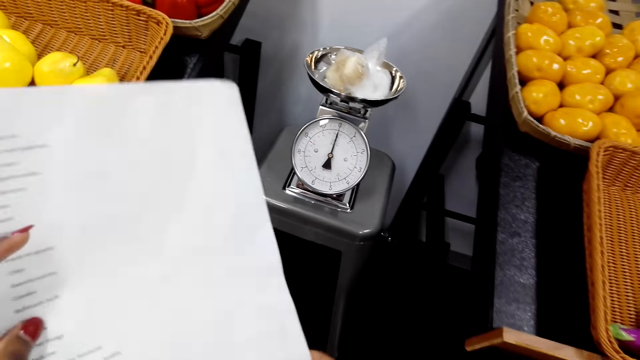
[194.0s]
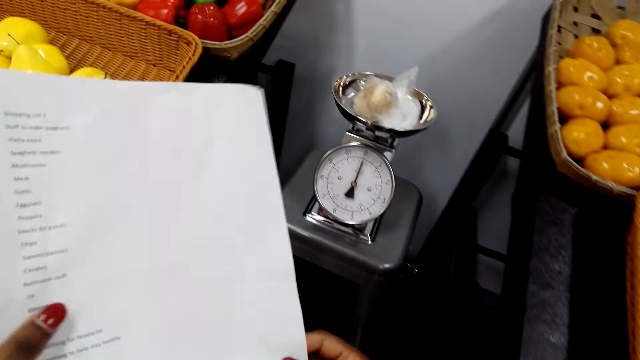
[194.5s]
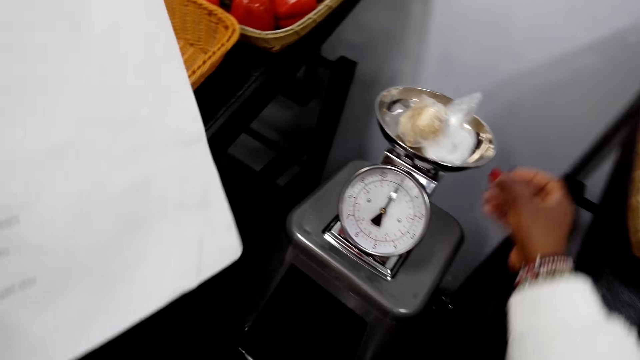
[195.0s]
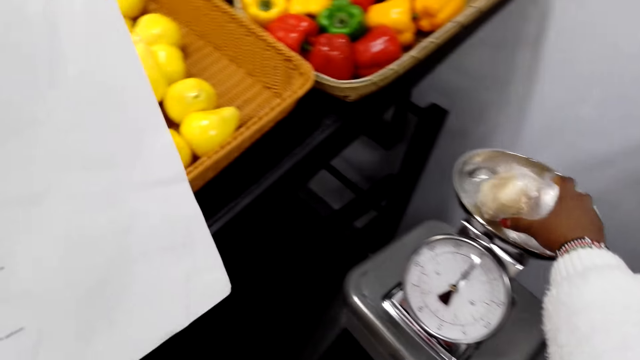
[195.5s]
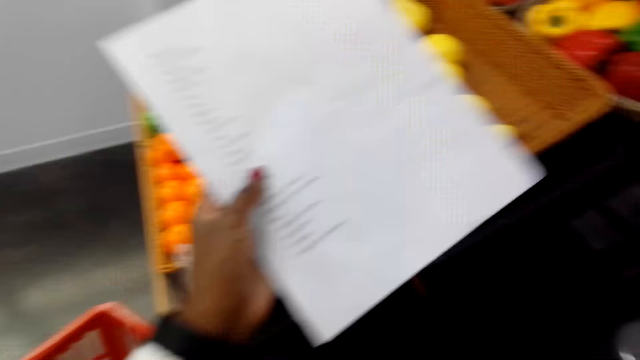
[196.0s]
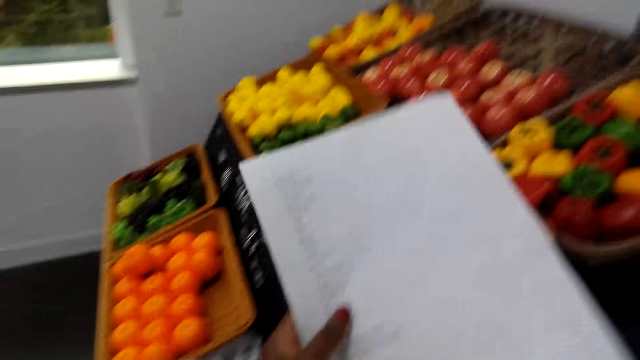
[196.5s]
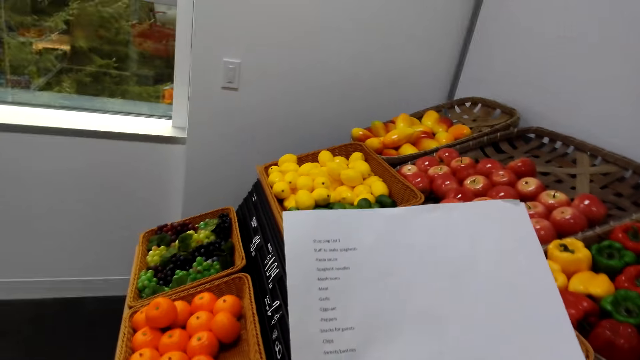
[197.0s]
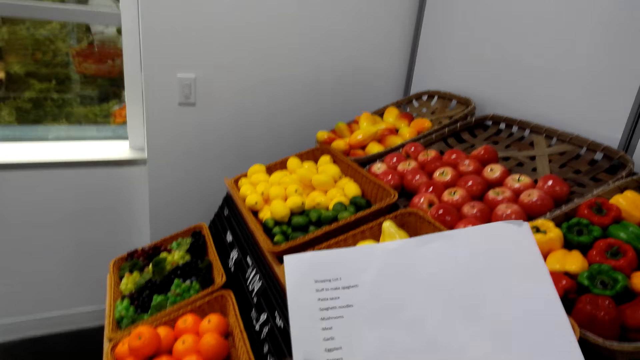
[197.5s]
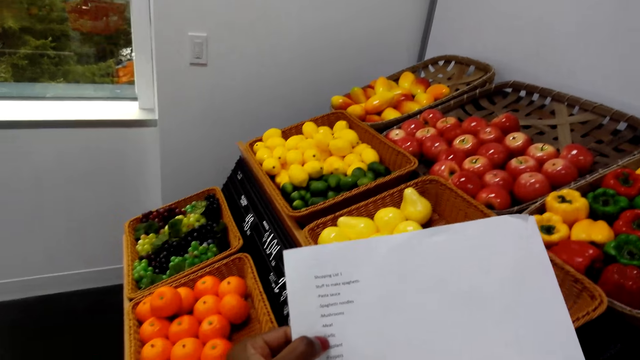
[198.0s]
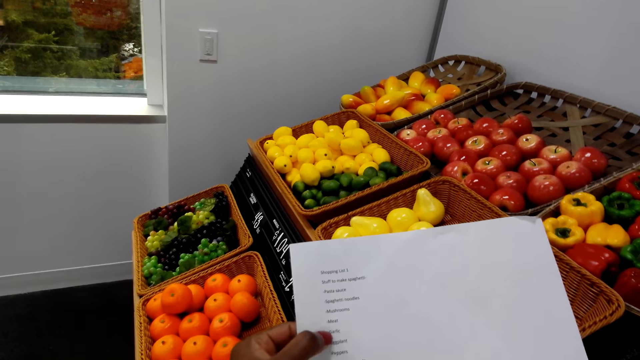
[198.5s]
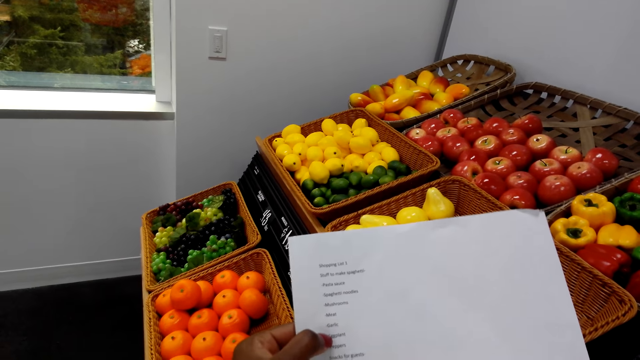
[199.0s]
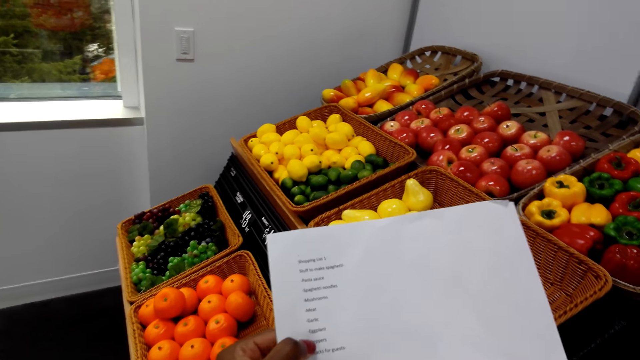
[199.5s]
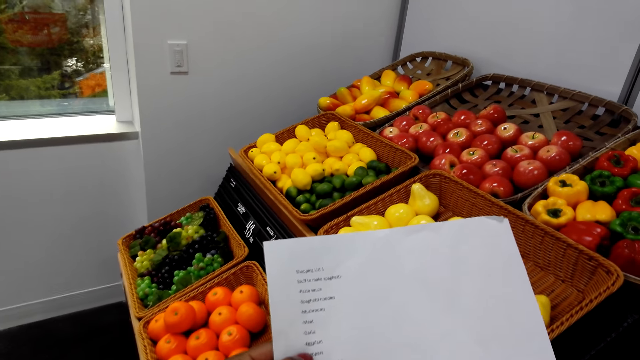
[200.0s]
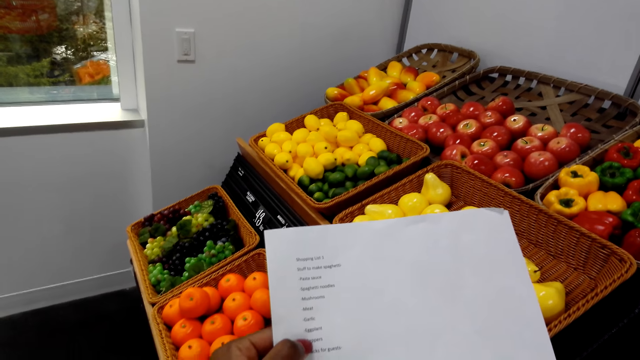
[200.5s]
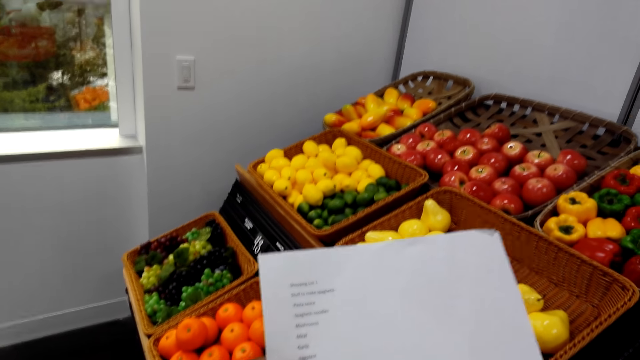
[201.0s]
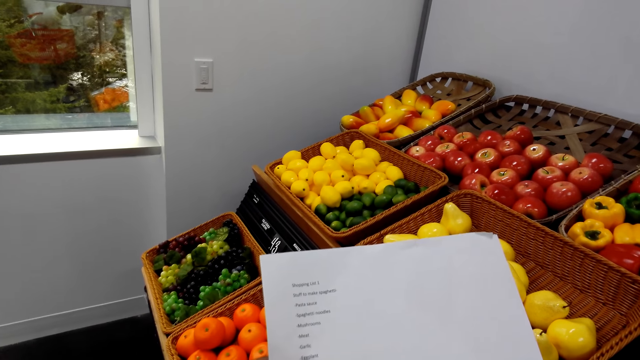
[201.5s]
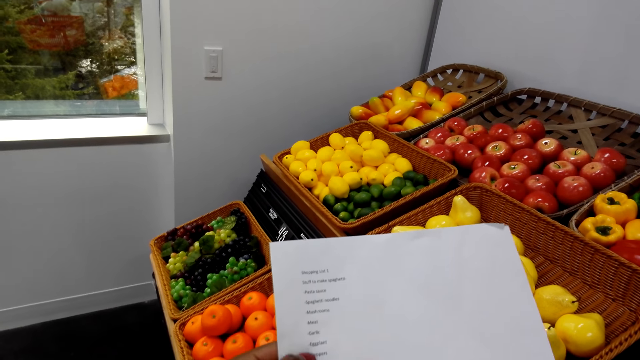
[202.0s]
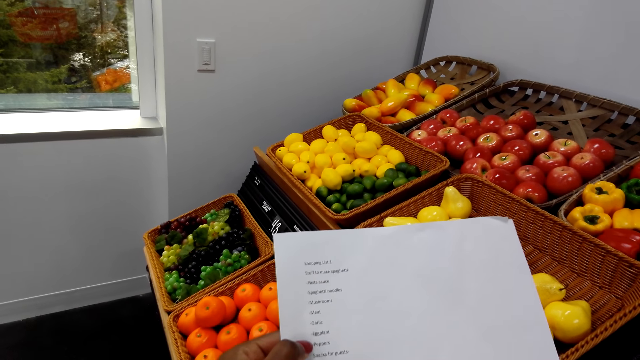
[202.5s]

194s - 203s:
The camera wearer adjusts a list paper. They remove the polythene bag from the weighing machine. They put the polythene bag in the basket. They view the list paper.

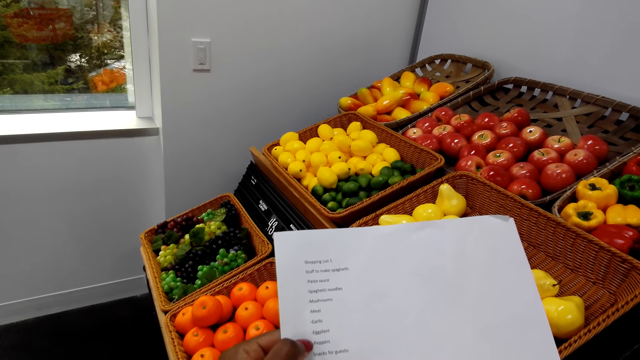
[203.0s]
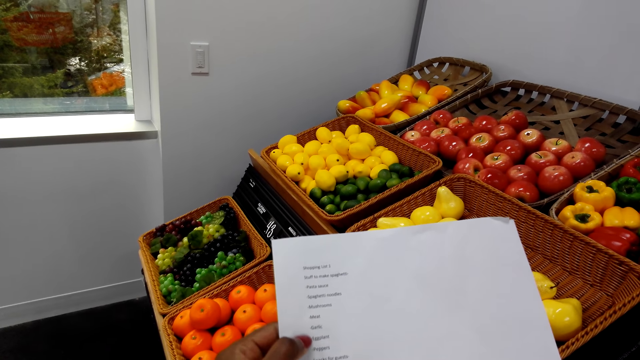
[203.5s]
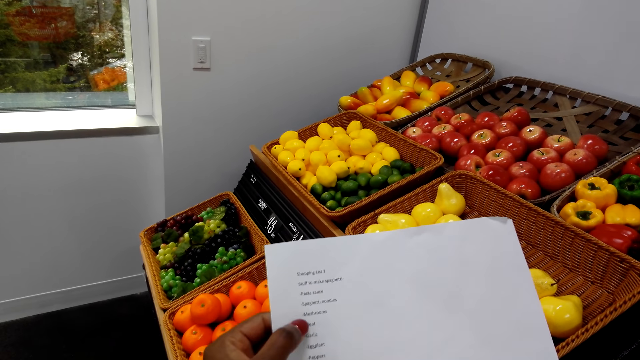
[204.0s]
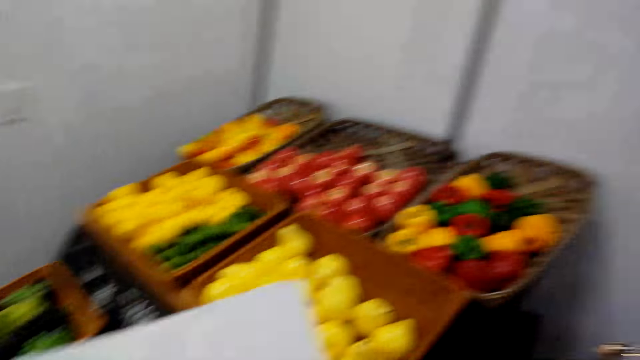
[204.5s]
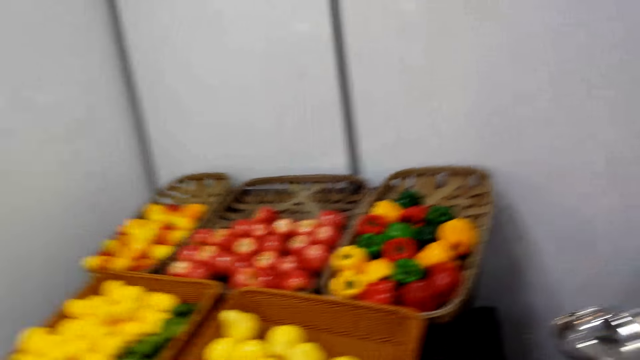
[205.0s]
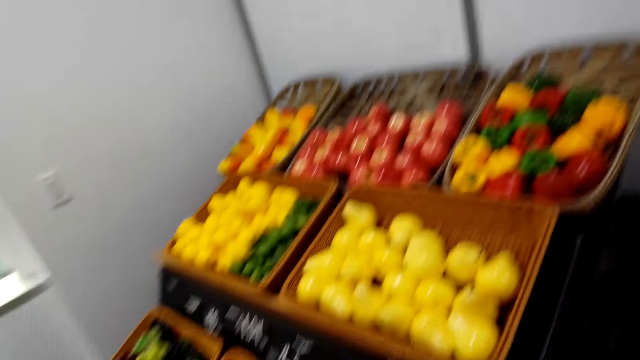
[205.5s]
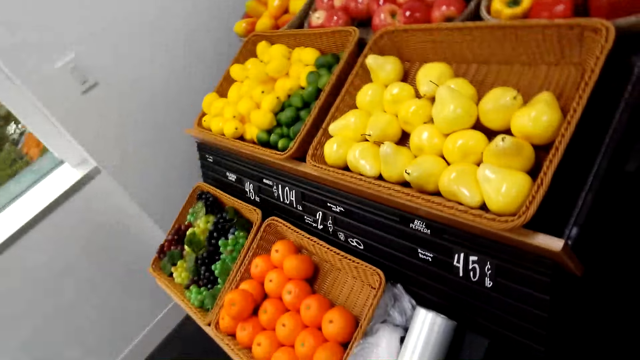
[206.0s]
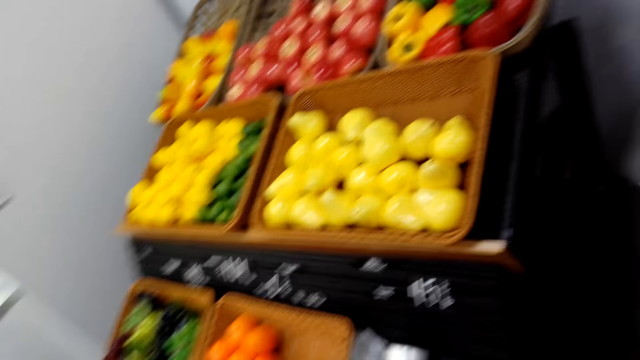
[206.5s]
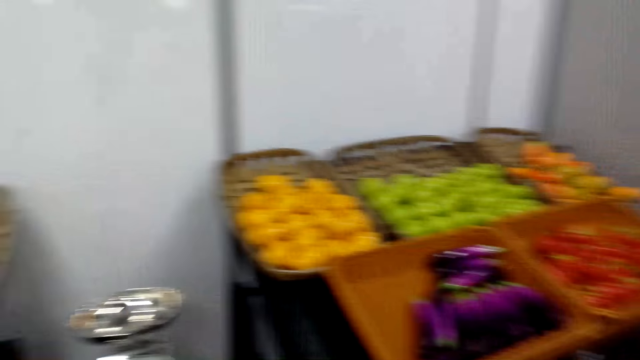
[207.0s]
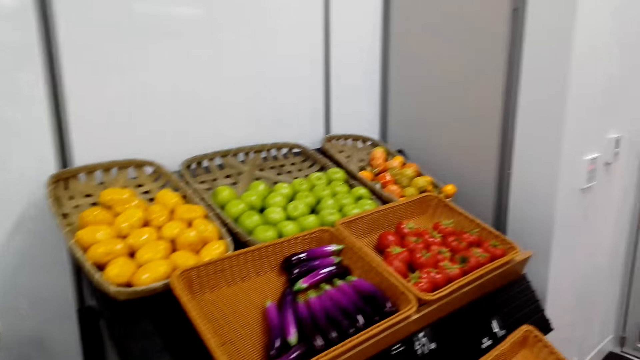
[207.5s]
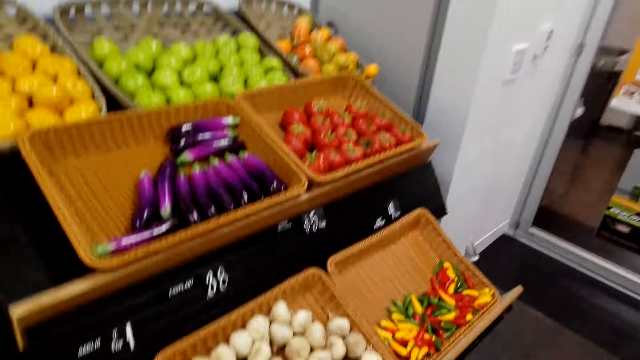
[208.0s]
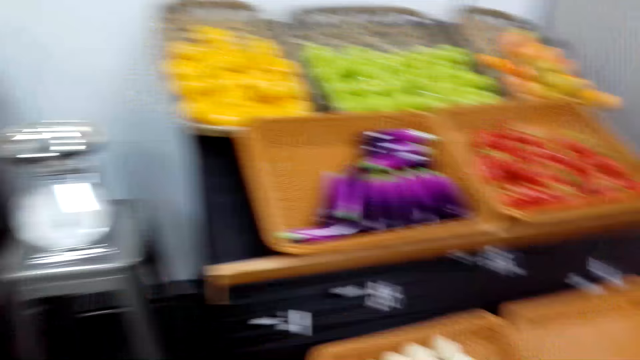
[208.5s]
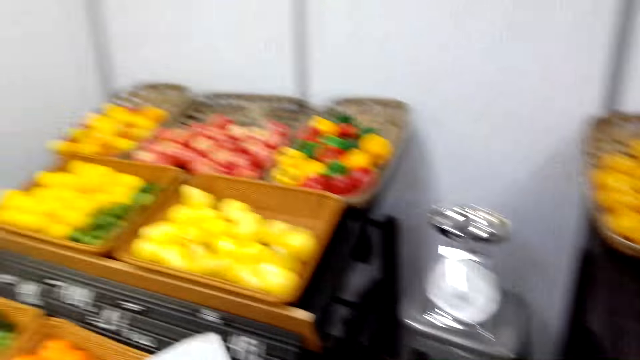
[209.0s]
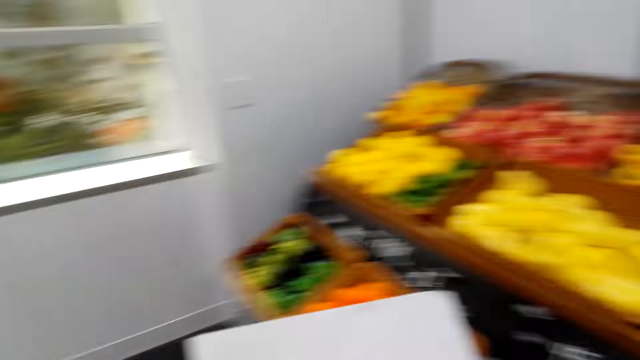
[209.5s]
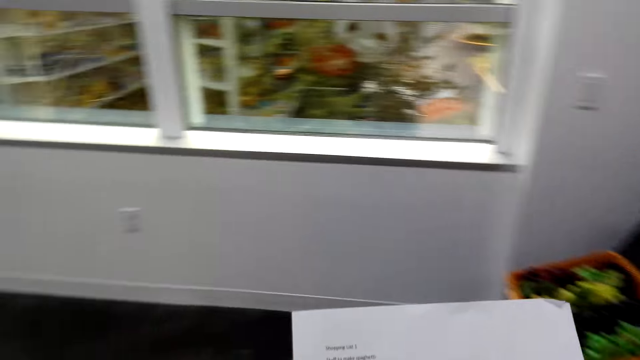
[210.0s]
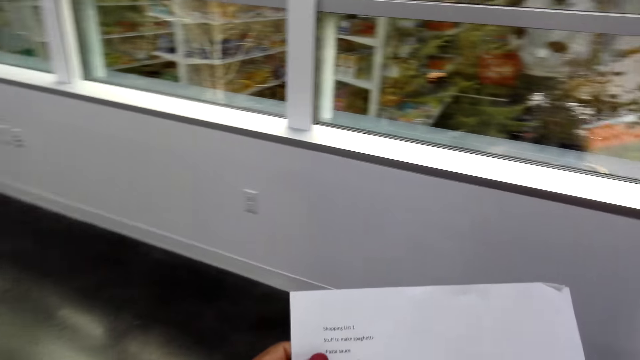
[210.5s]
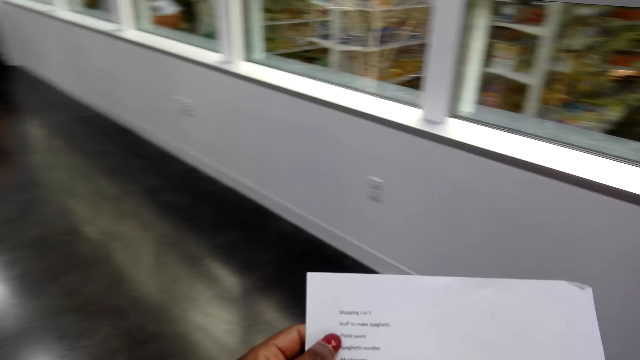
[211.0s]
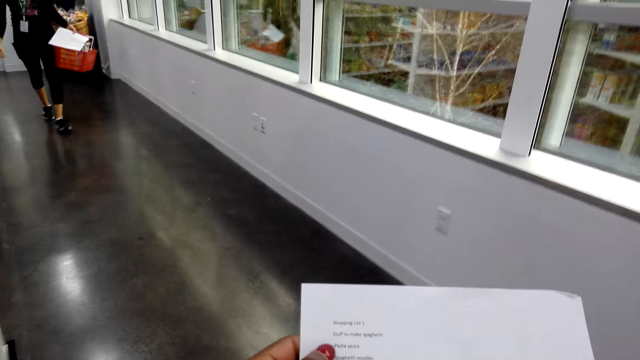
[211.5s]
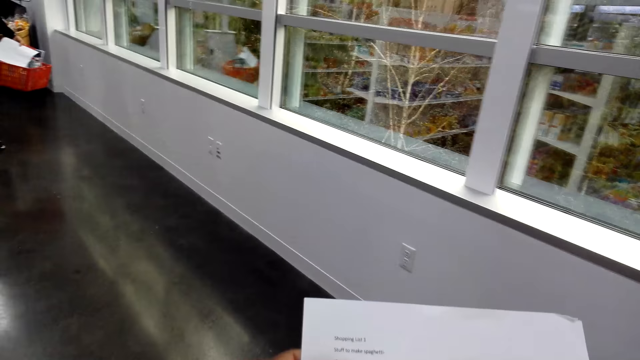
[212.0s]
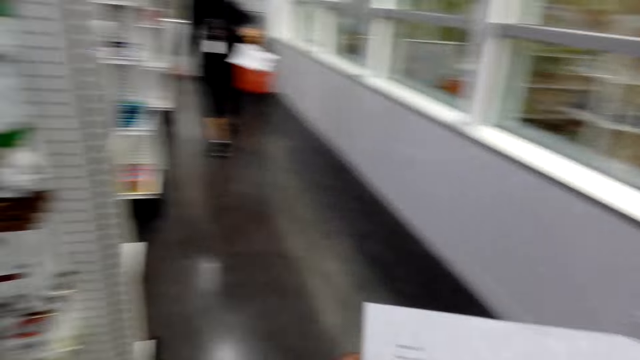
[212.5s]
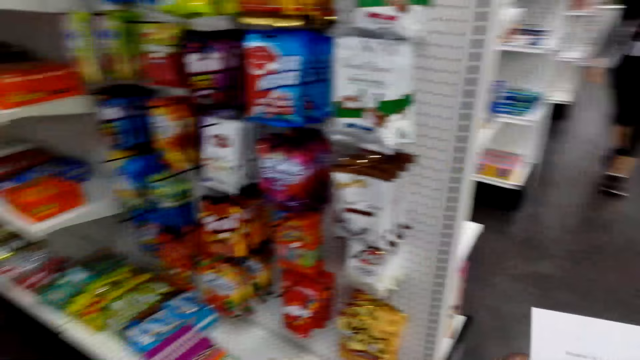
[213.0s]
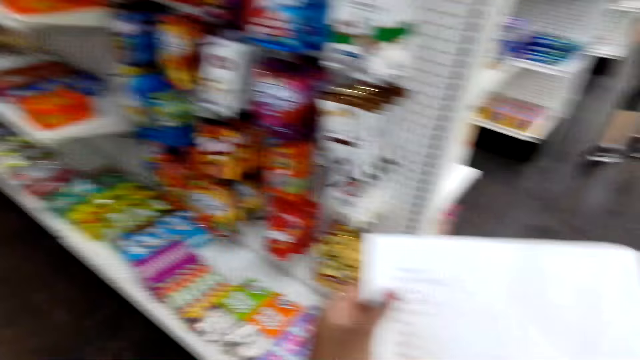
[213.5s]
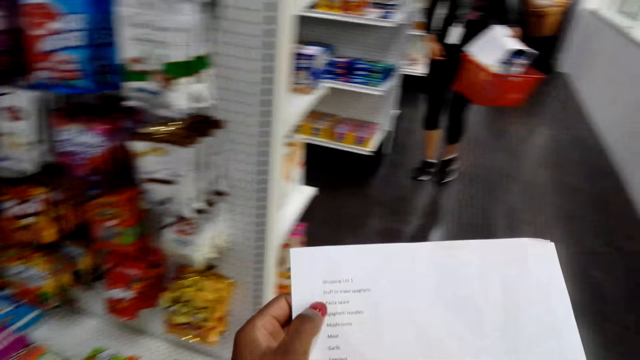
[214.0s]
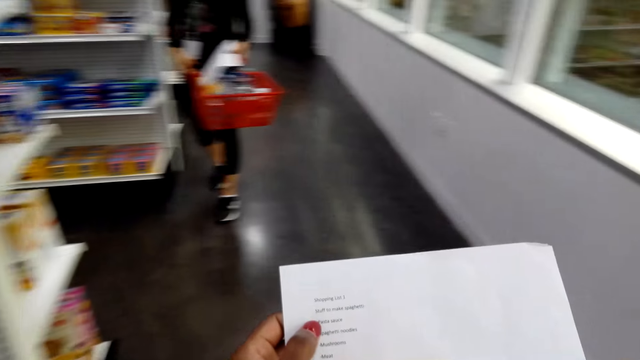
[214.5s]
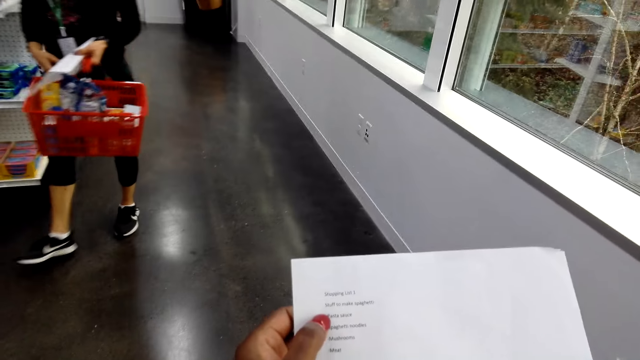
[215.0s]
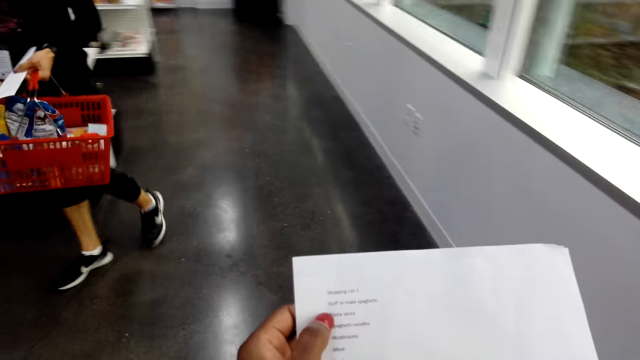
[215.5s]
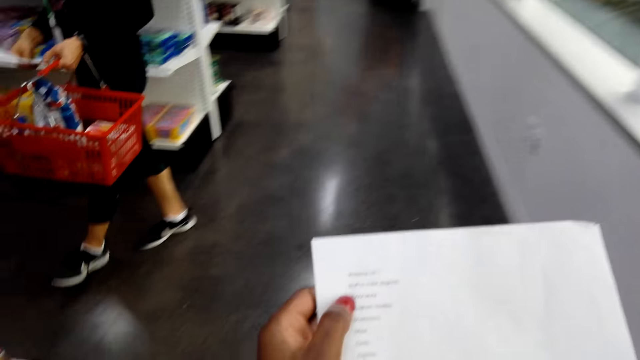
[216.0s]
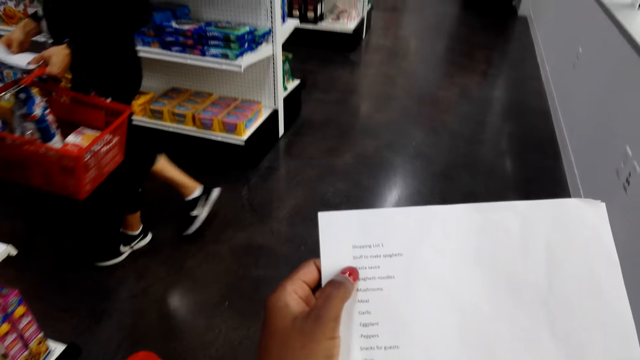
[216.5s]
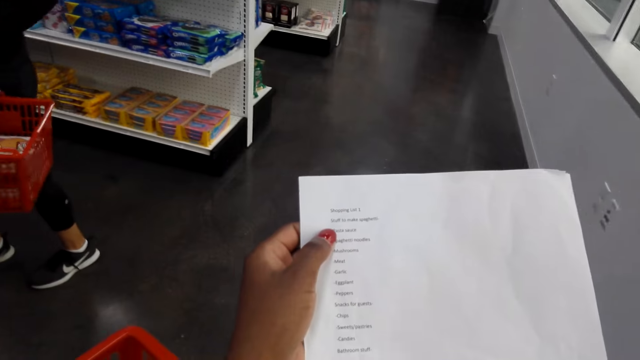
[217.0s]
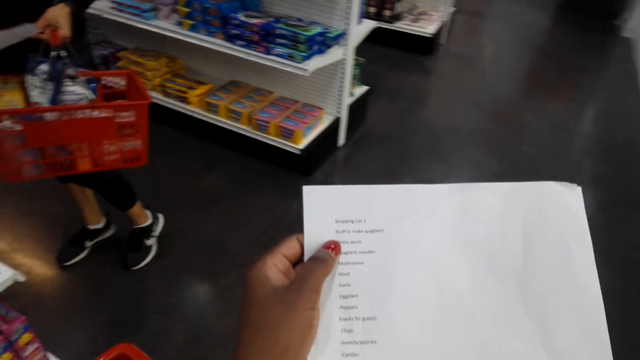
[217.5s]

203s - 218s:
The camera wearer looks around the fruits and vegetables baskets. They walk around in the supermarket. They view the list paper. They look at the paper.
